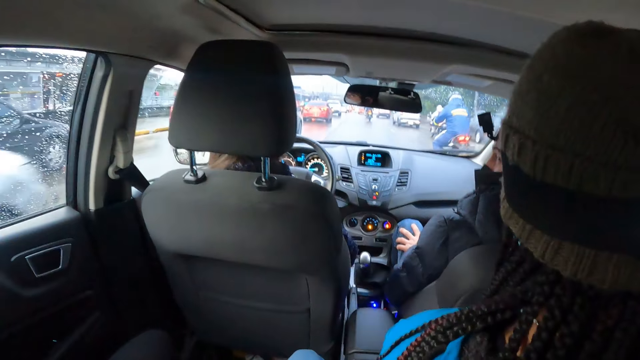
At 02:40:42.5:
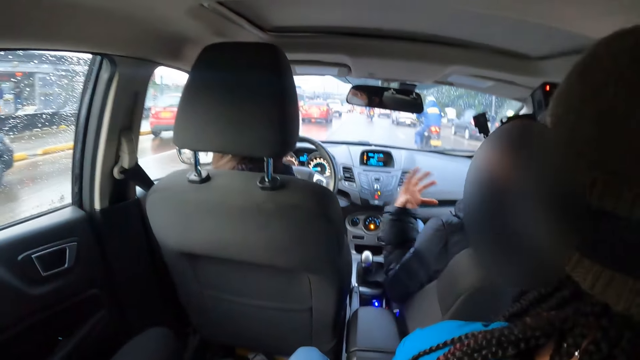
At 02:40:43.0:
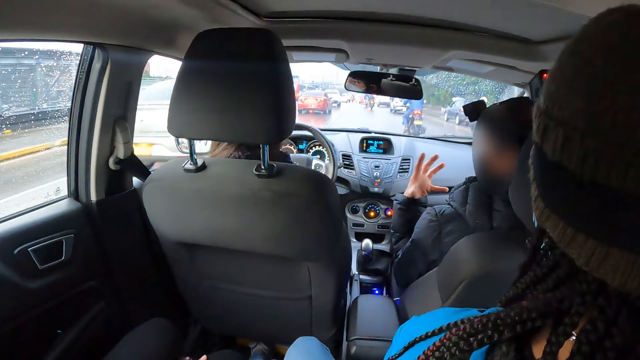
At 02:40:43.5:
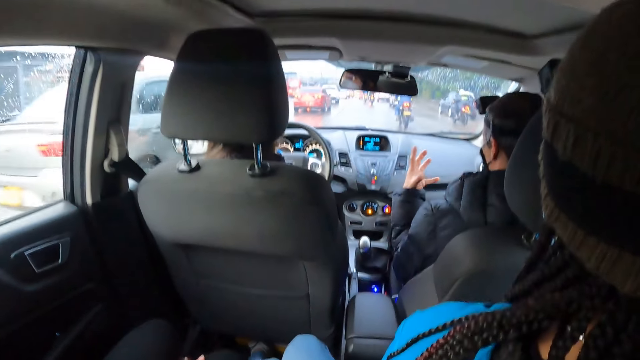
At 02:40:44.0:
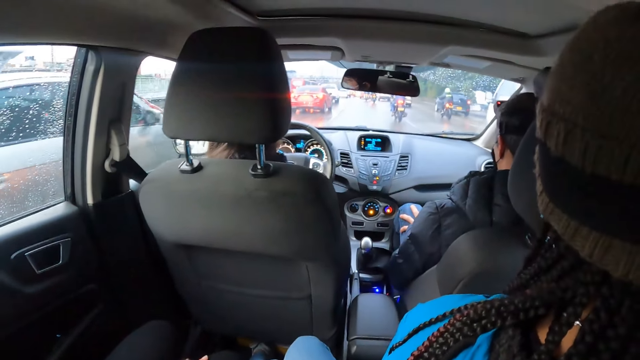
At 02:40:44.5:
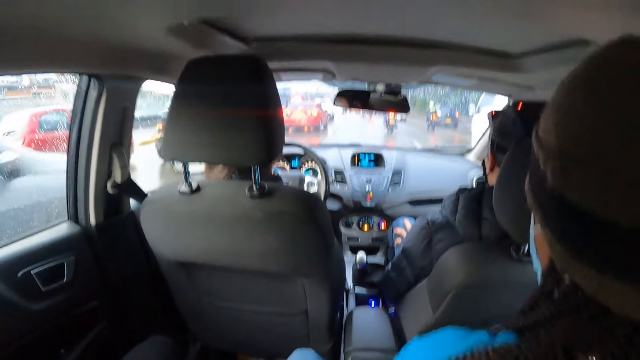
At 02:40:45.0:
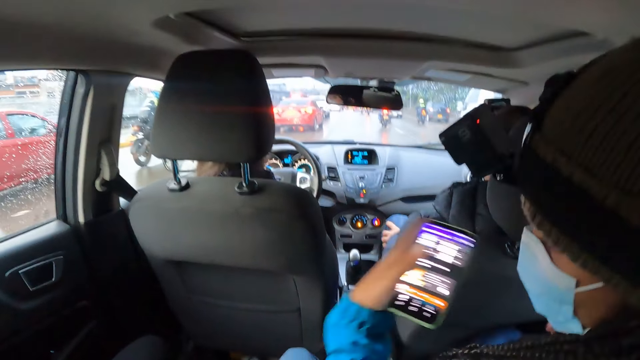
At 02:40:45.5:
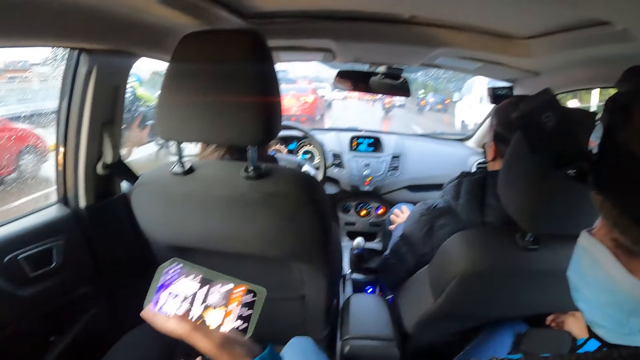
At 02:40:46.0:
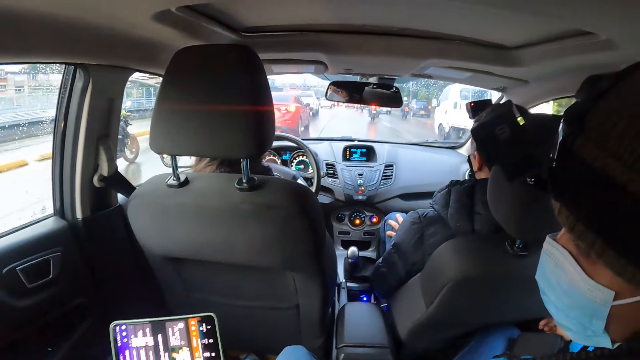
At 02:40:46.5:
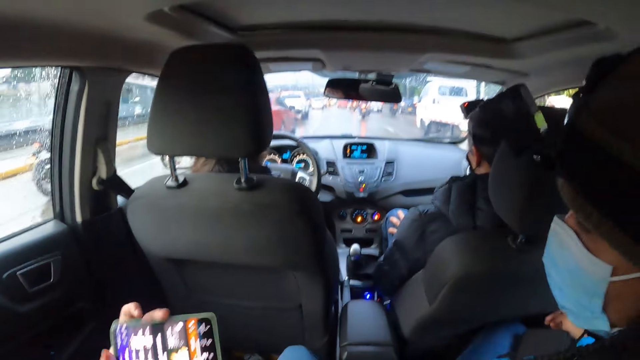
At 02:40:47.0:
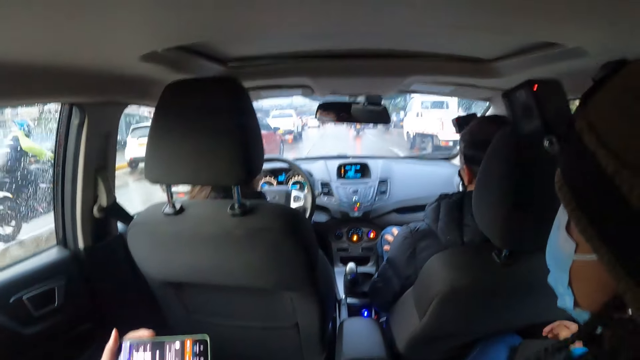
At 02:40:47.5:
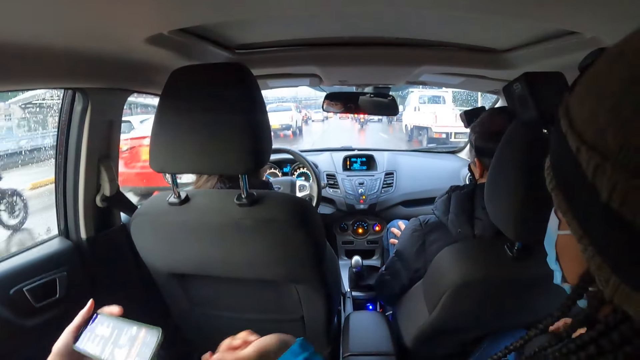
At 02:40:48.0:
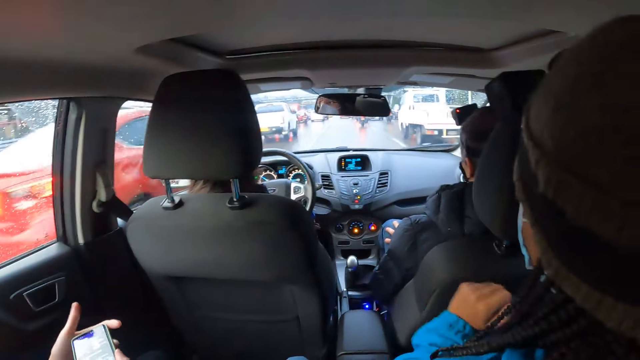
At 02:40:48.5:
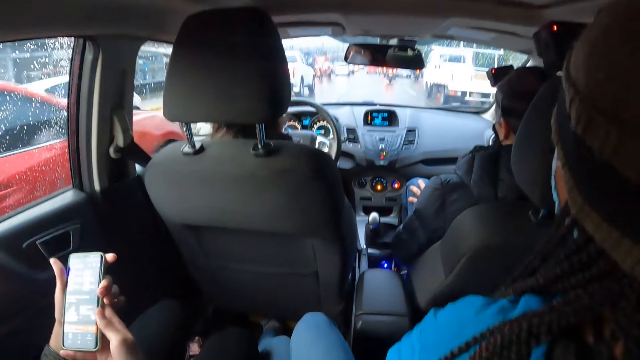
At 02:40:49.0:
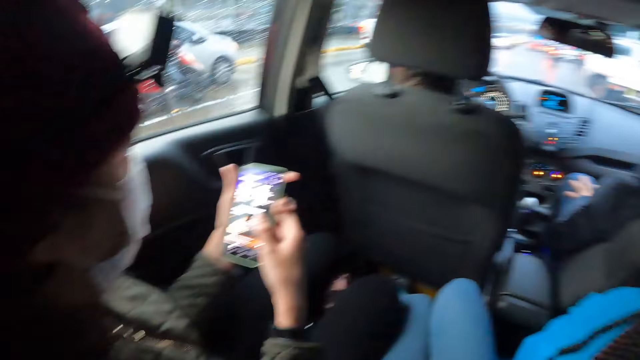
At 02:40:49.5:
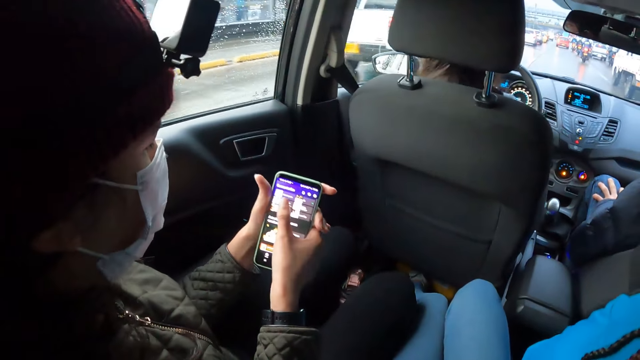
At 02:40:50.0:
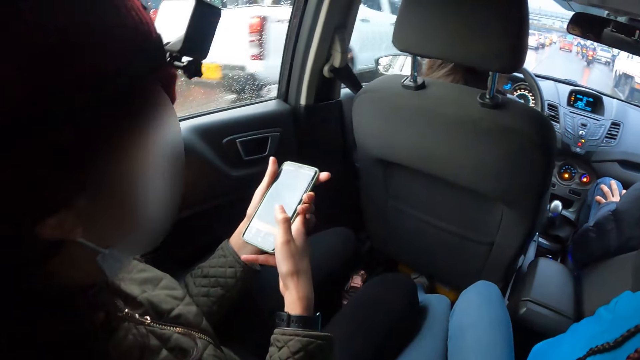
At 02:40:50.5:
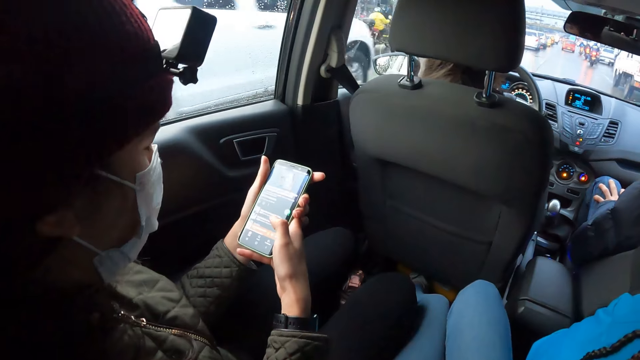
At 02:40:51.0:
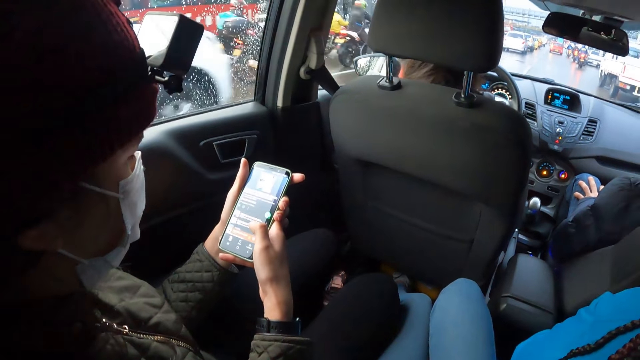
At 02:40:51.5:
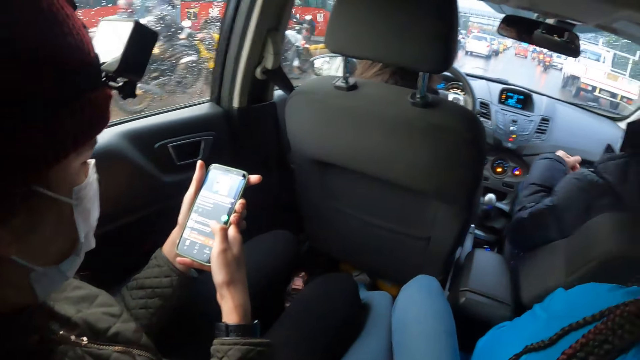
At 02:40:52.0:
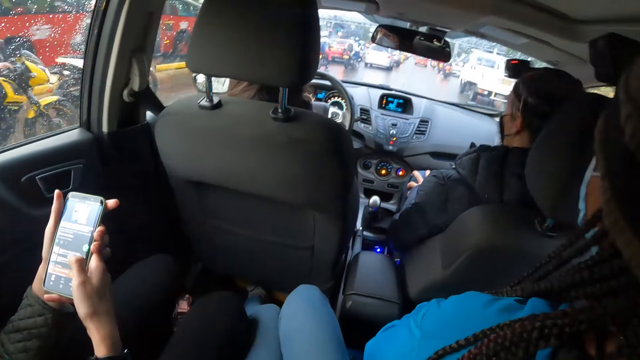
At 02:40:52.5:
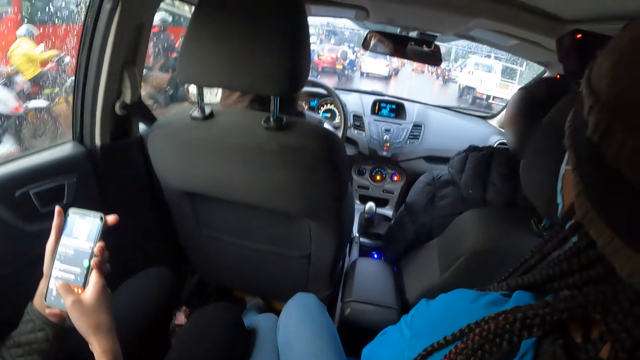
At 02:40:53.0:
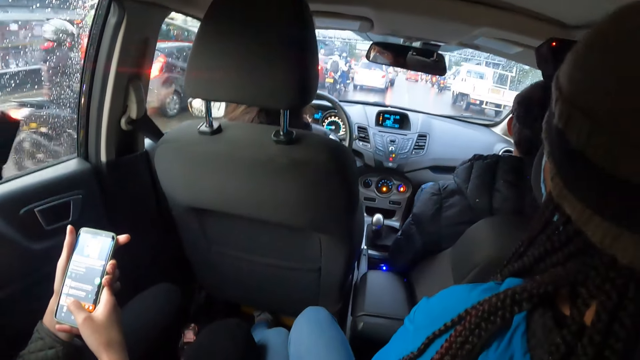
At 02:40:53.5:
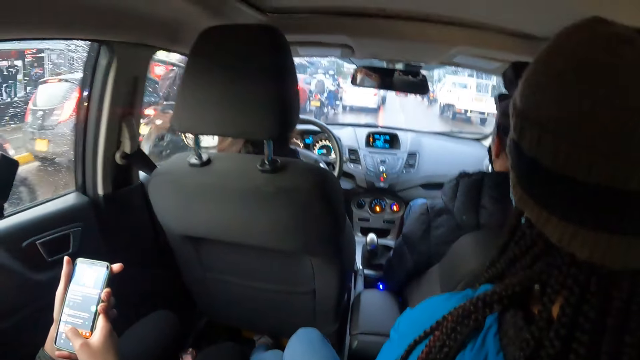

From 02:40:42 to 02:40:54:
A man moves the left hand. A woman passes the phone in her left hand to another woman. The other woman picks up the phone from the first woman and operates the phone in her hands. The man moves the left hand.

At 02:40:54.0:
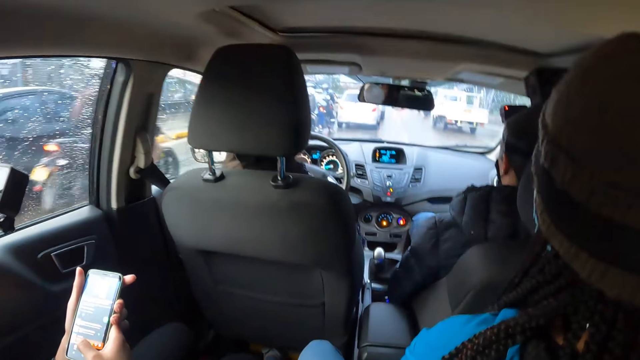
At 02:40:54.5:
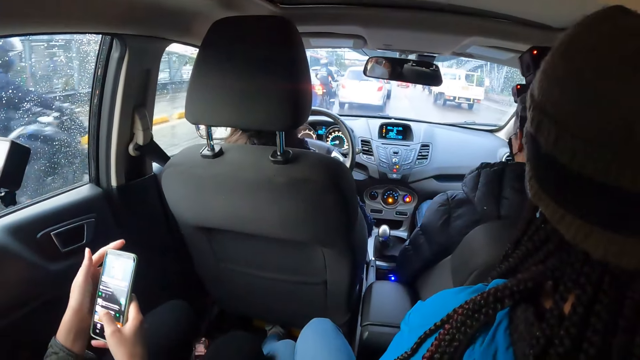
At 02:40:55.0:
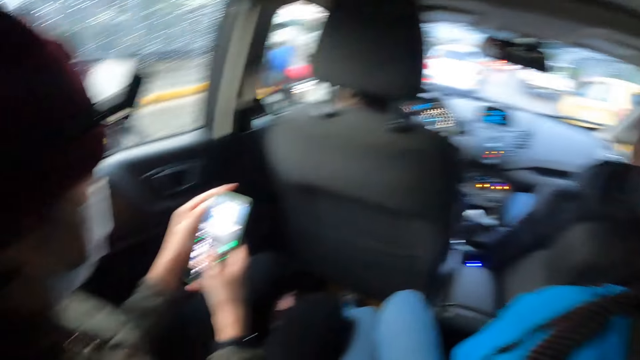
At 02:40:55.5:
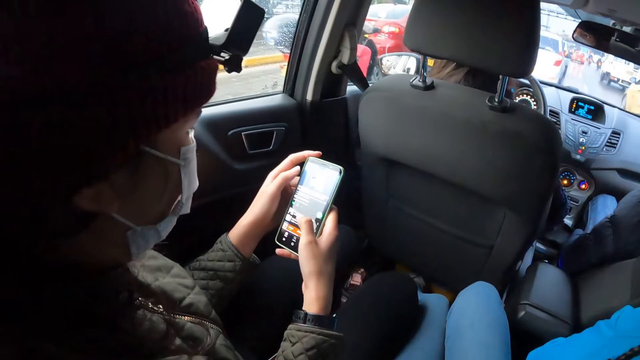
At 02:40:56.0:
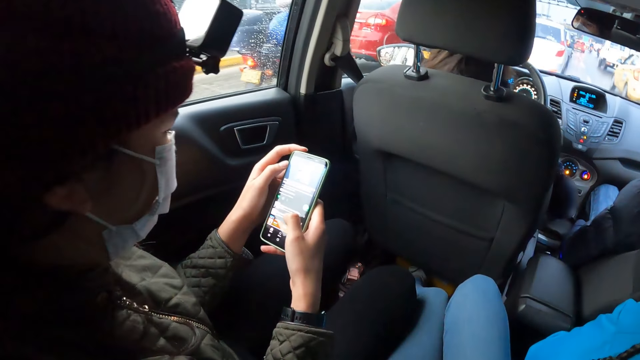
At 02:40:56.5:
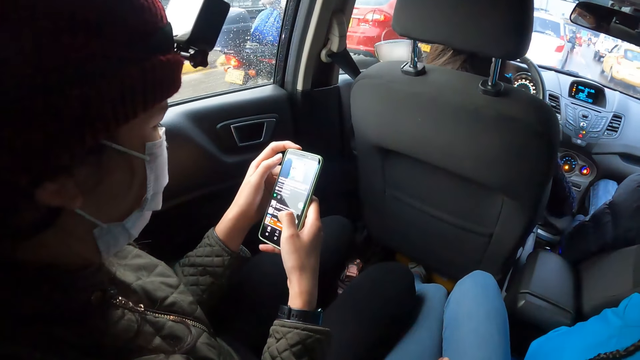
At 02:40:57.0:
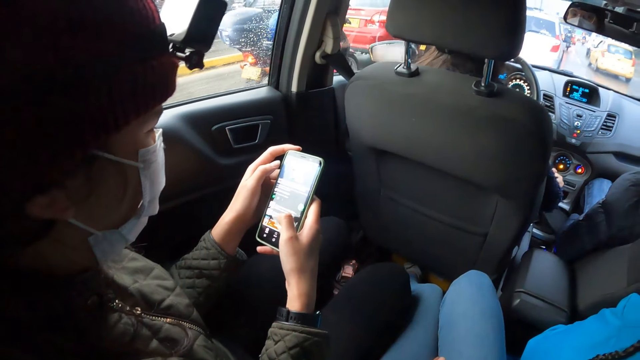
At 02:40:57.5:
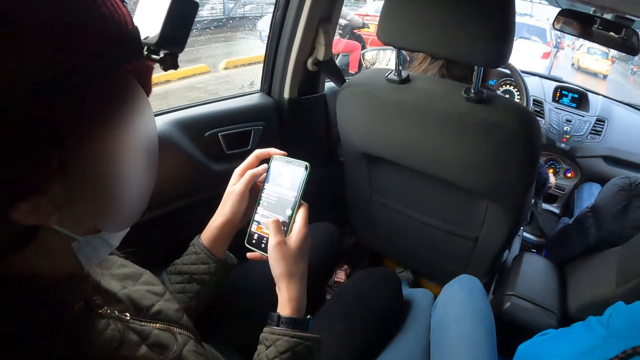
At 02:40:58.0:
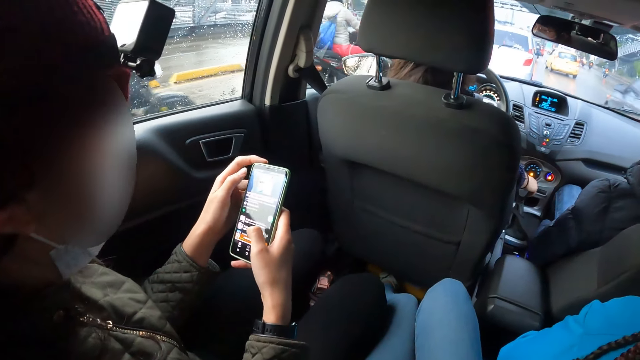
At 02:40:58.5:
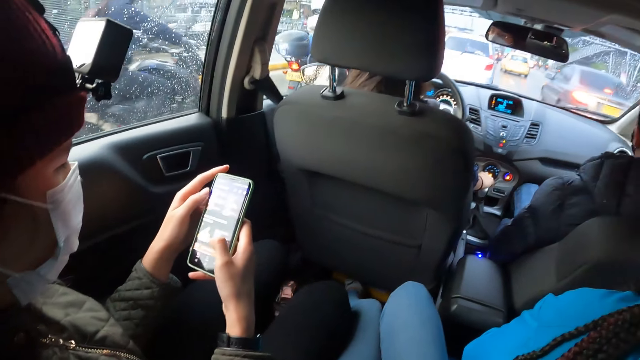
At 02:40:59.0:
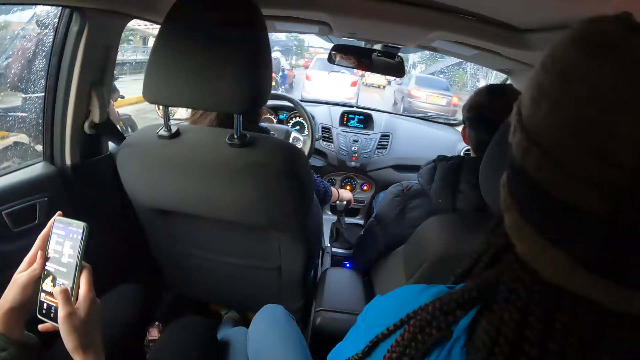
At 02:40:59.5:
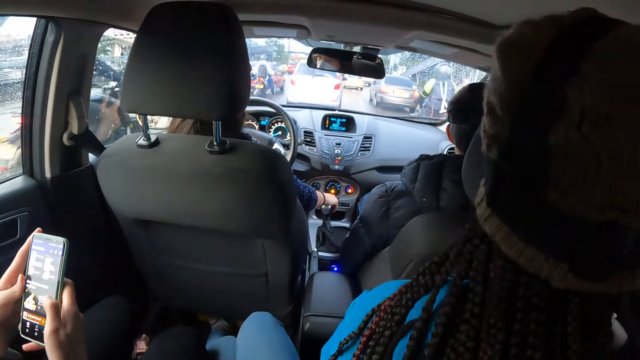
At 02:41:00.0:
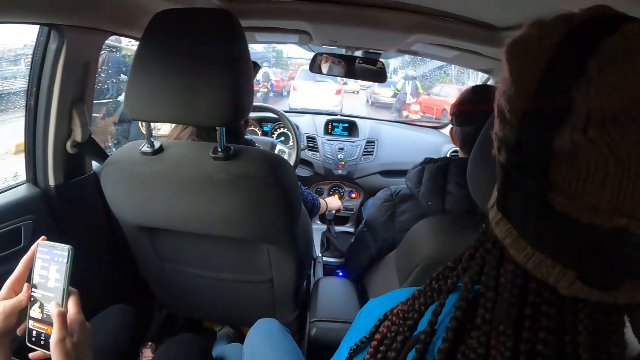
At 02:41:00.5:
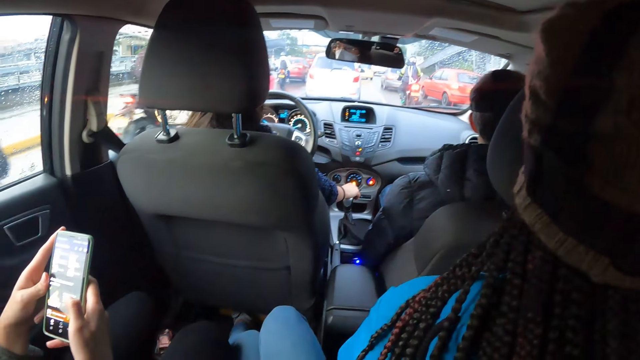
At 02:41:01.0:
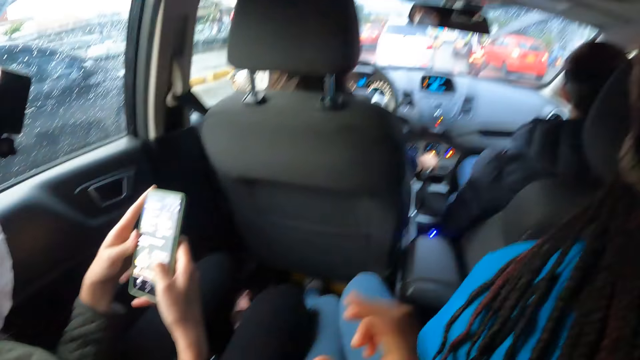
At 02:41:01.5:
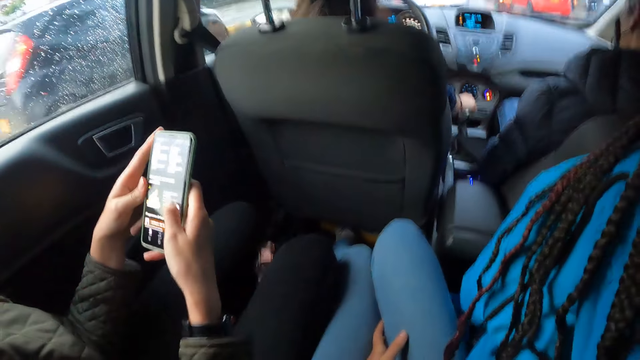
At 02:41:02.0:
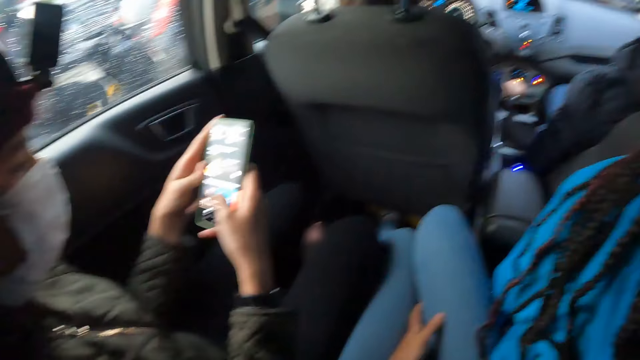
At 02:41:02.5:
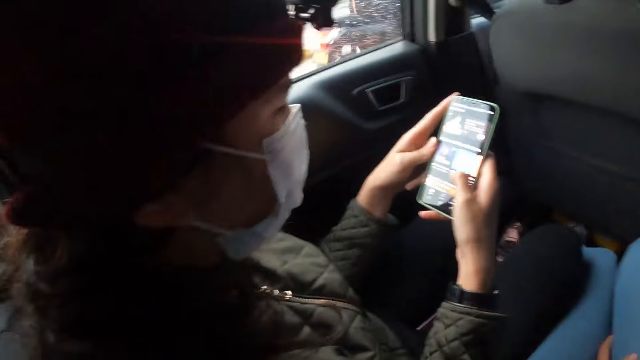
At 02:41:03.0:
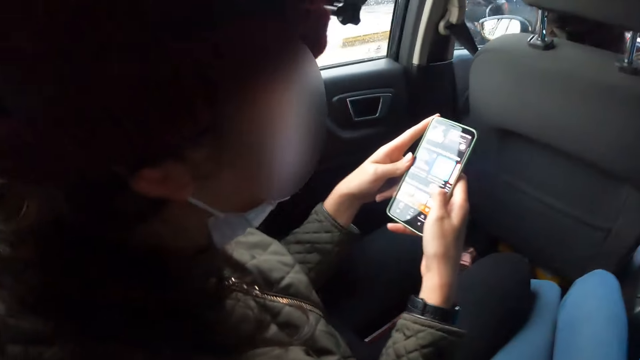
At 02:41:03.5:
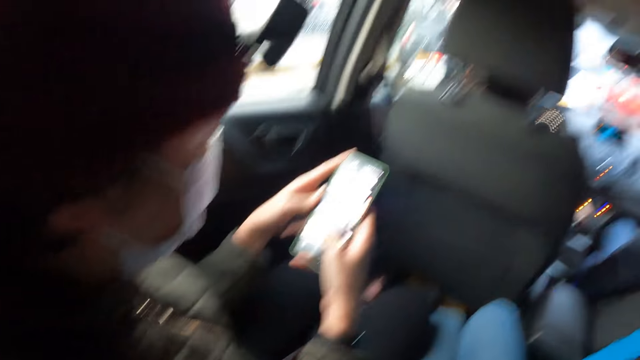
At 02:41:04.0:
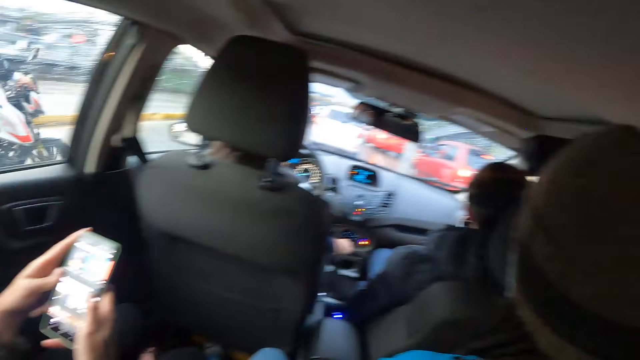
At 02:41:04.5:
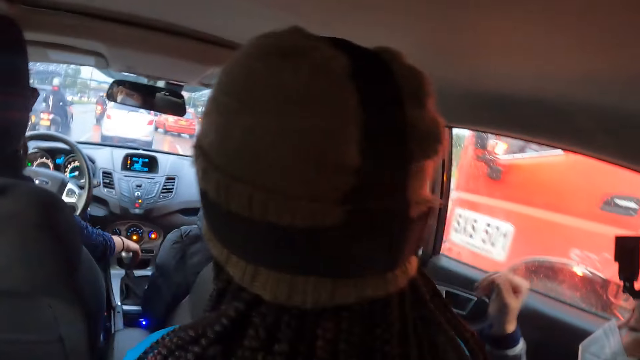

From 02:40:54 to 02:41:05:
A person operates a phone. A woman adjusts the gear of the car with her right hand. The woman holds the gear. The person operates the phone. The camera wearer turns aside.
